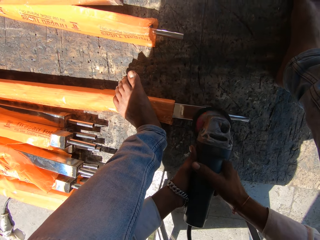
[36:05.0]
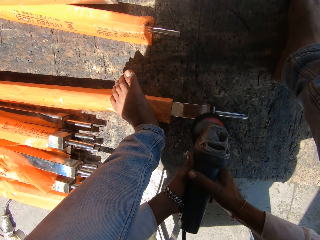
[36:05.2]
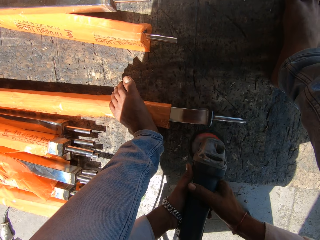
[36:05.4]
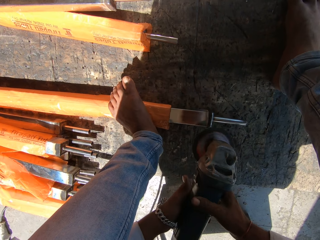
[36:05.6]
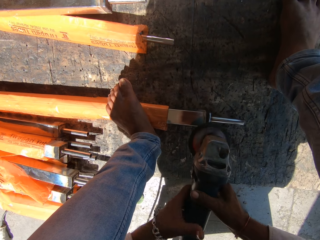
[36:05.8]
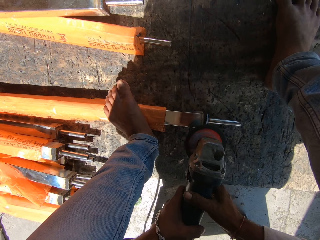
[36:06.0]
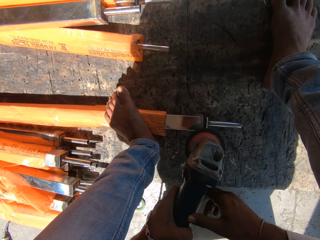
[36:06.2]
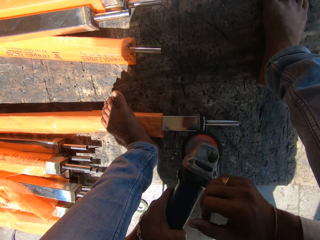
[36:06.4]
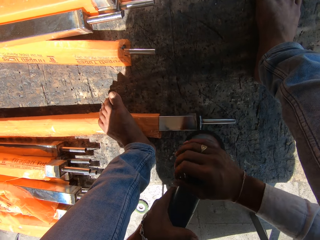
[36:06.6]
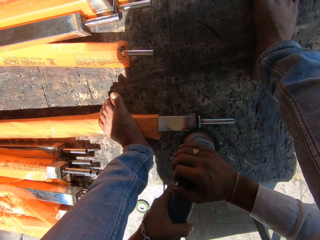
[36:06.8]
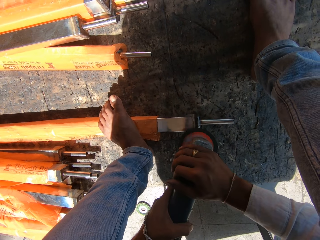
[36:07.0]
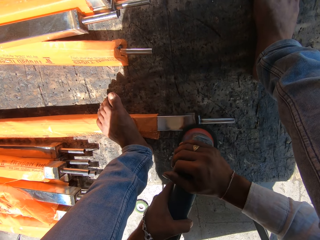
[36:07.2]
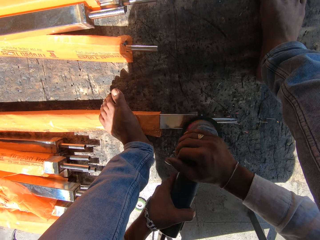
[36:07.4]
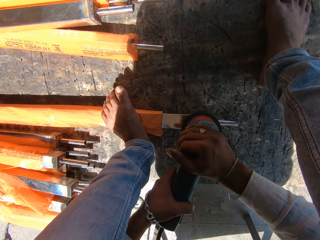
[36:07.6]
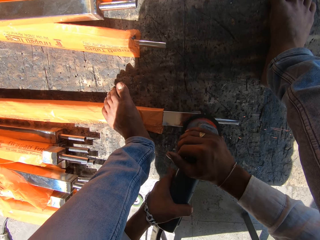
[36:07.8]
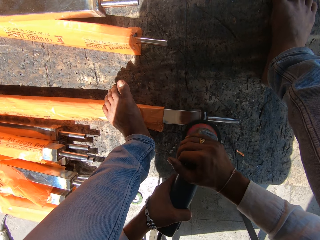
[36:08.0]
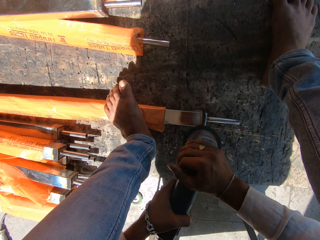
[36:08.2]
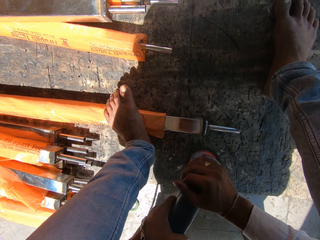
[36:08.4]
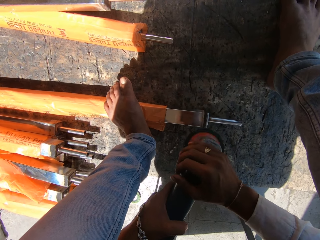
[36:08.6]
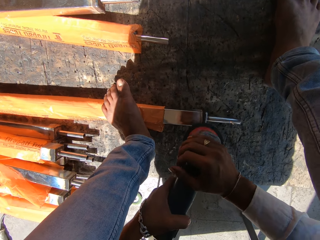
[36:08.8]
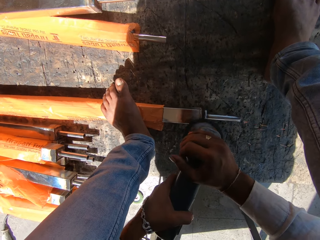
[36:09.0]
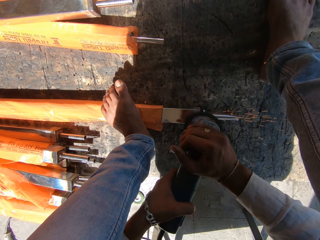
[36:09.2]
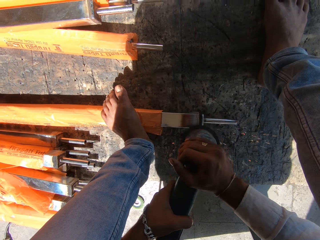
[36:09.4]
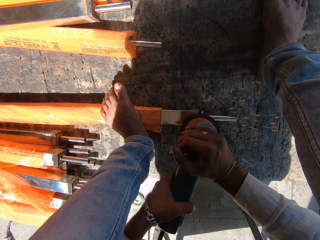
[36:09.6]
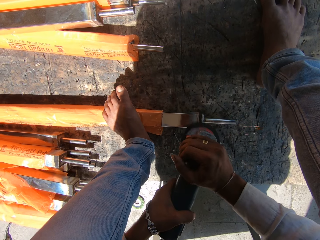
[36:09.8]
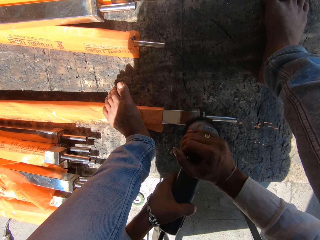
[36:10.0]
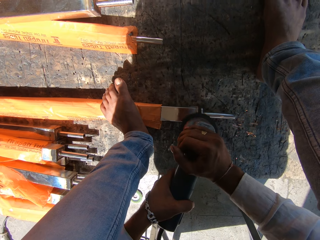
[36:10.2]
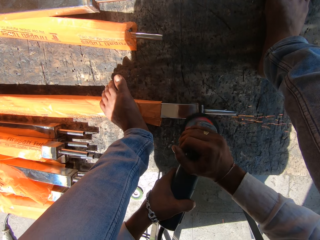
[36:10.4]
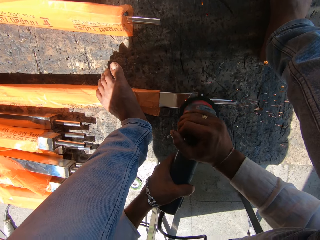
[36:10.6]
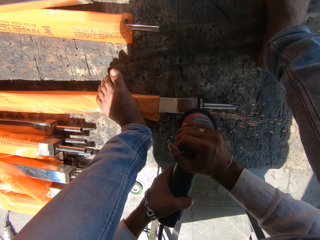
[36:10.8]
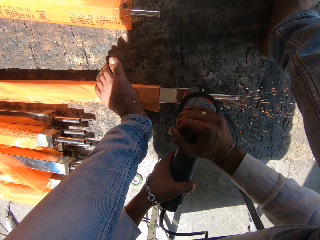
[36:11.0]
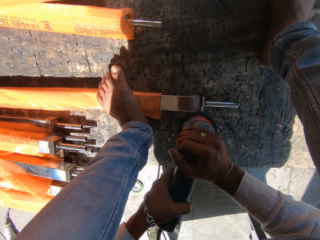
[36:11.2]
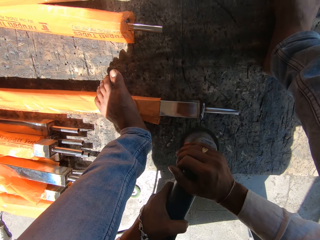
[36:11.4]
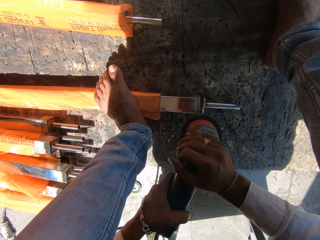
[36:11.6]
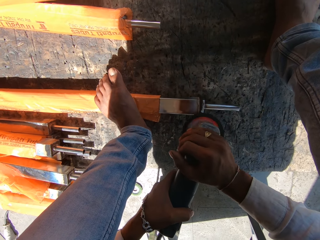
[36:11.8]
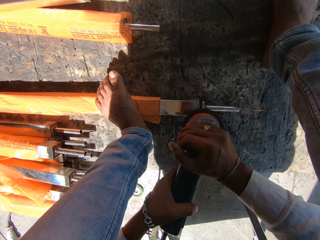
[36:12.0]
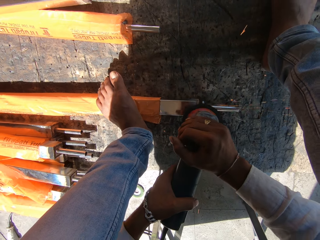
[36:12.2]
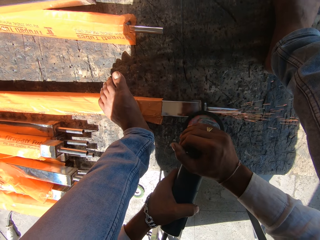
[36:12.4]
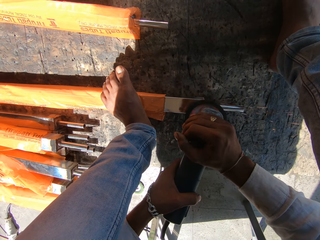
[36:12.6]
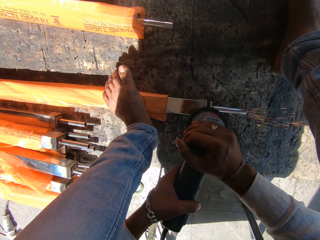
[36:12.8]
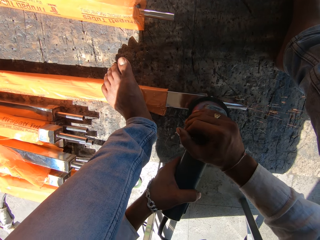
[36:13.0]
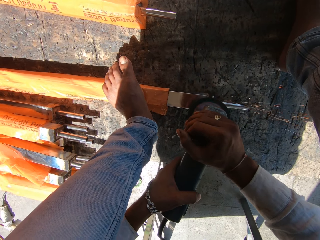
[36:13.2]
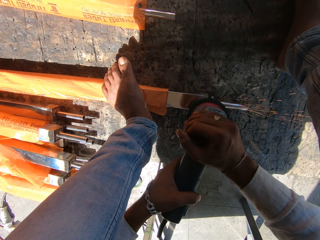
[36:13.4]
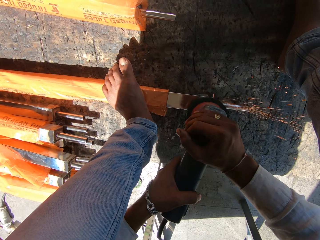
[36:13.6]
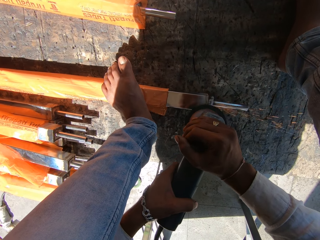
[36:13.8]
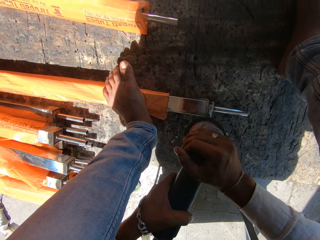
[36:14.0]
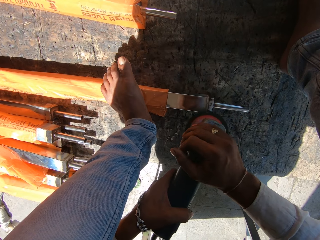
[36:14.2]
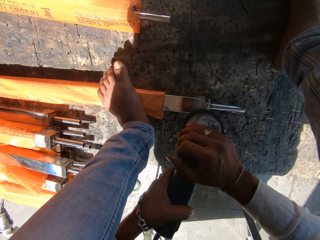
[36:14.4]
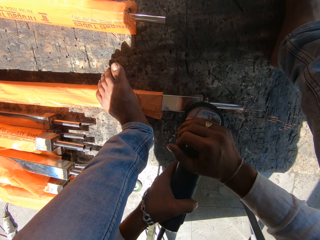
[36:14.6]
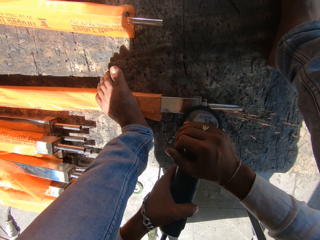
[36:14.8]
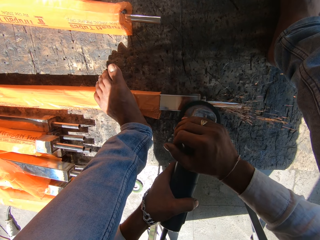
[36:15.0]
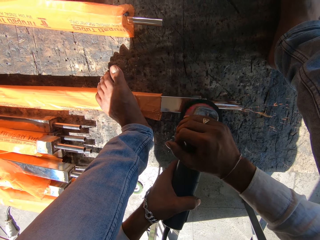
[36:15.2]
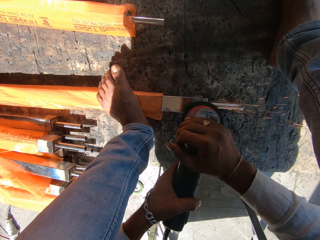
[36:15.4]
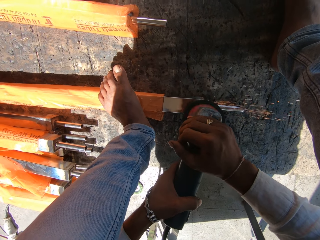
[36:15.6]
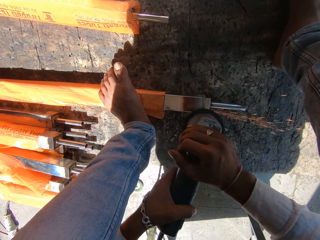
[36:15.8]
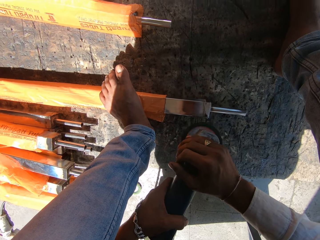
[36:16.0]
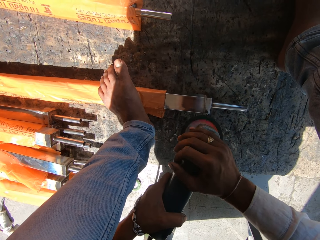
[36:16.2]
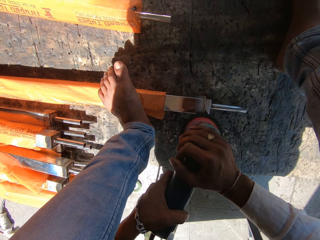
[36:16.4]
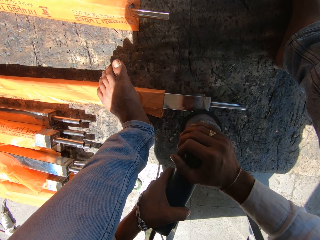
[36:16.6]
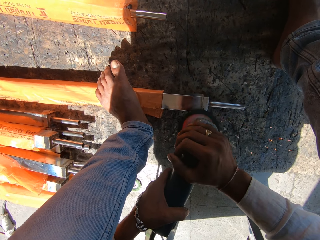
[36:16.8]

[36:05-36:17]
The camera wearer sharpens the steel with an angle grinder.

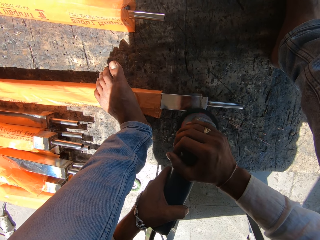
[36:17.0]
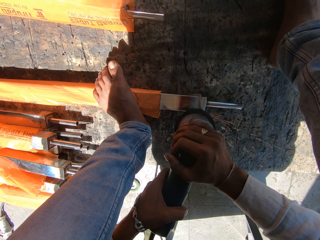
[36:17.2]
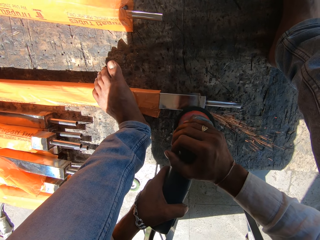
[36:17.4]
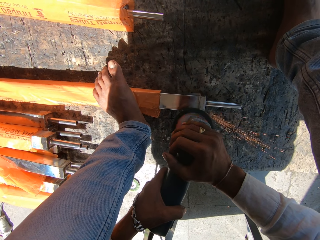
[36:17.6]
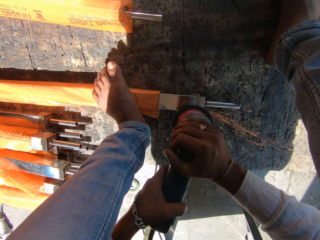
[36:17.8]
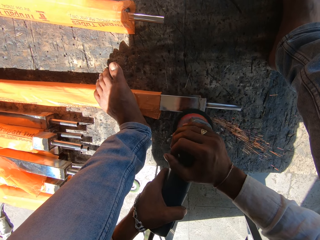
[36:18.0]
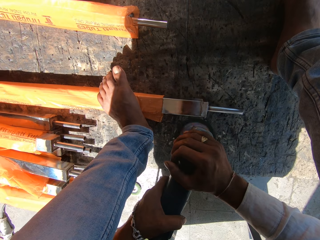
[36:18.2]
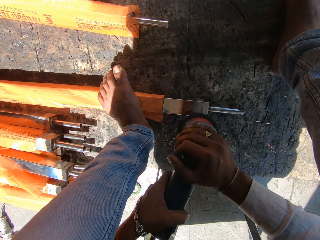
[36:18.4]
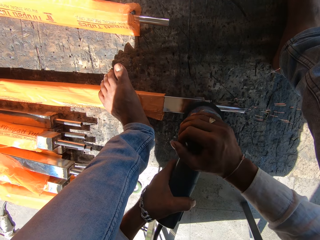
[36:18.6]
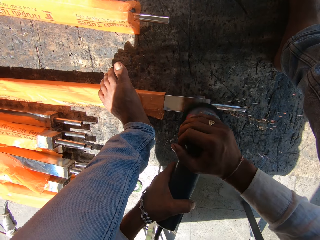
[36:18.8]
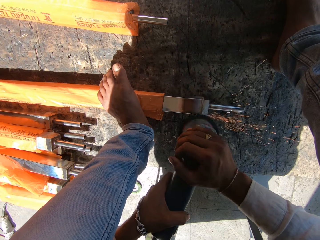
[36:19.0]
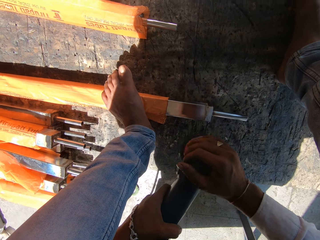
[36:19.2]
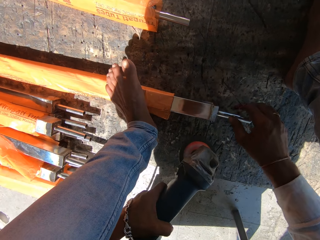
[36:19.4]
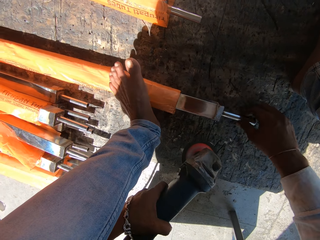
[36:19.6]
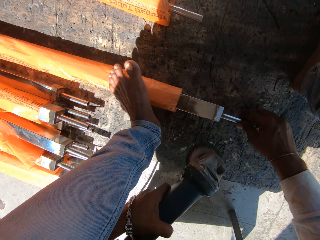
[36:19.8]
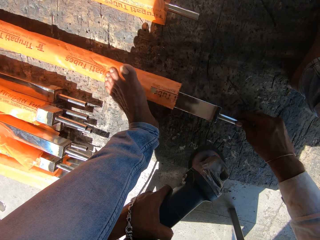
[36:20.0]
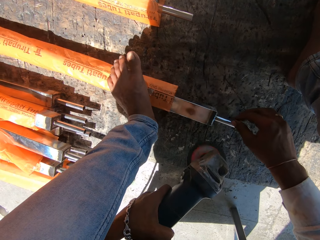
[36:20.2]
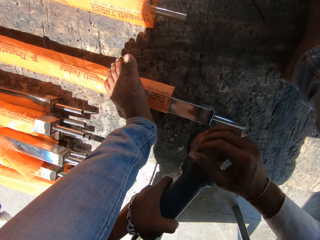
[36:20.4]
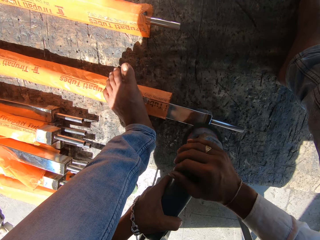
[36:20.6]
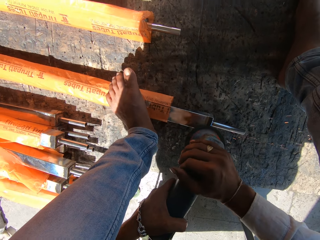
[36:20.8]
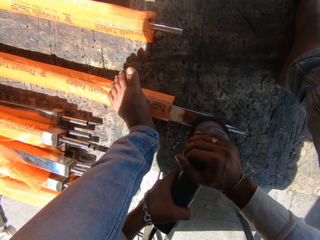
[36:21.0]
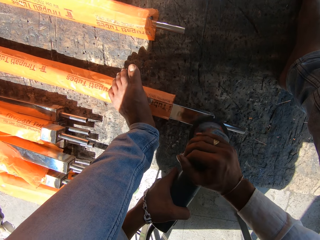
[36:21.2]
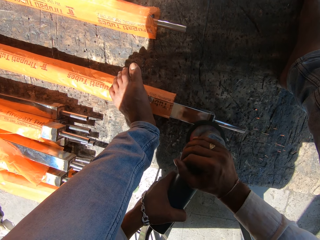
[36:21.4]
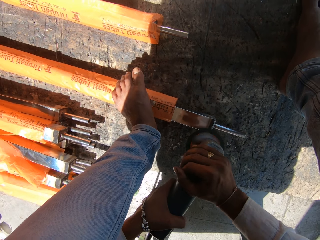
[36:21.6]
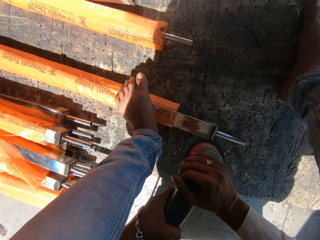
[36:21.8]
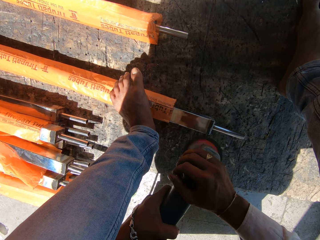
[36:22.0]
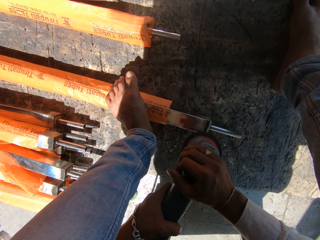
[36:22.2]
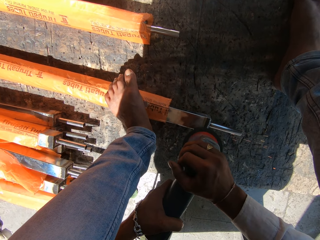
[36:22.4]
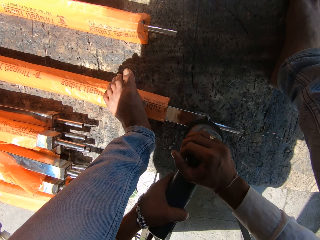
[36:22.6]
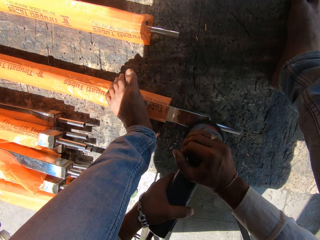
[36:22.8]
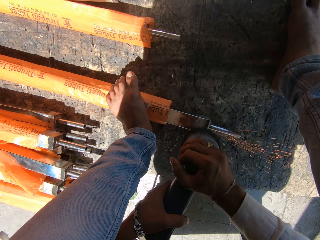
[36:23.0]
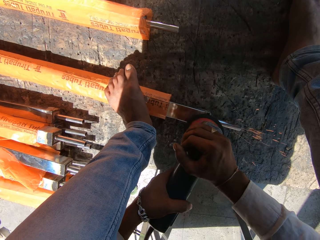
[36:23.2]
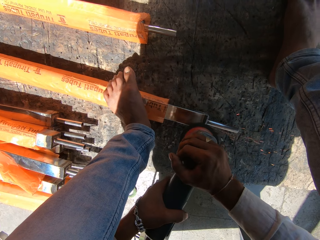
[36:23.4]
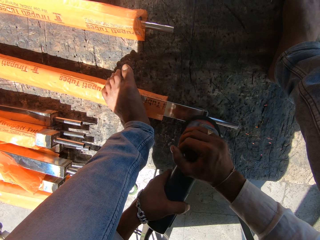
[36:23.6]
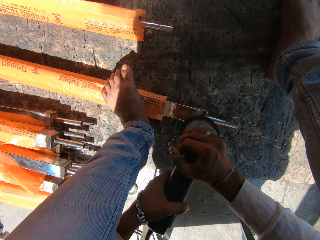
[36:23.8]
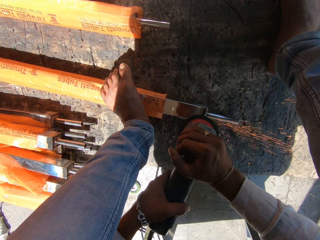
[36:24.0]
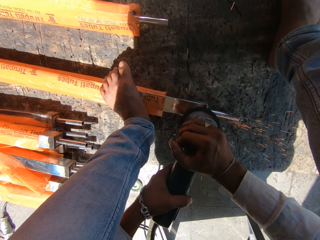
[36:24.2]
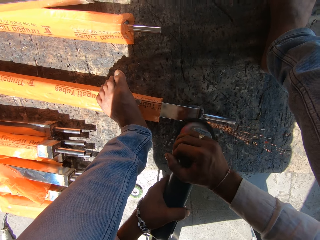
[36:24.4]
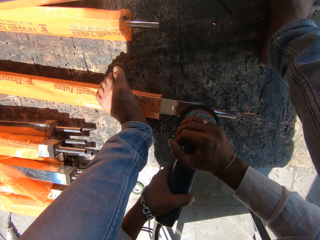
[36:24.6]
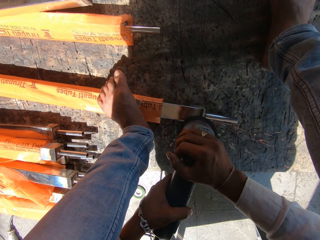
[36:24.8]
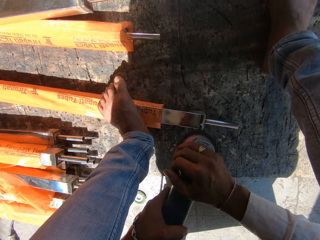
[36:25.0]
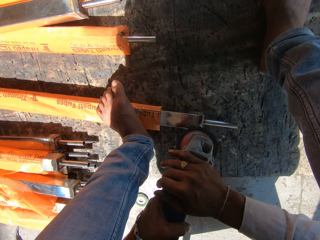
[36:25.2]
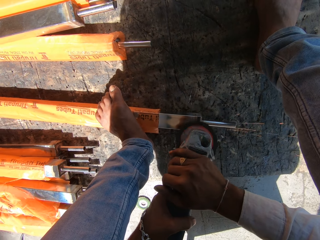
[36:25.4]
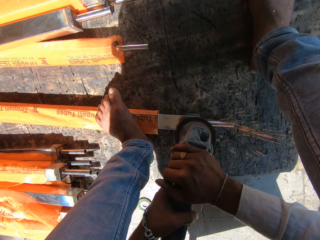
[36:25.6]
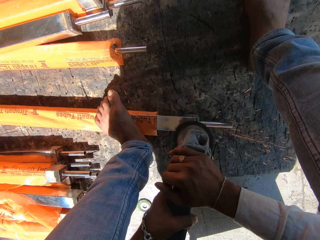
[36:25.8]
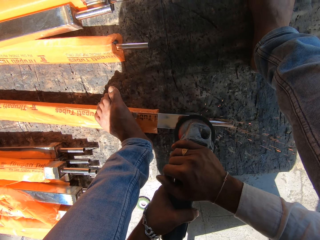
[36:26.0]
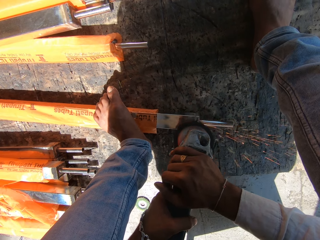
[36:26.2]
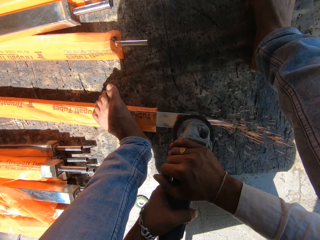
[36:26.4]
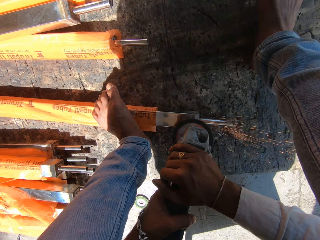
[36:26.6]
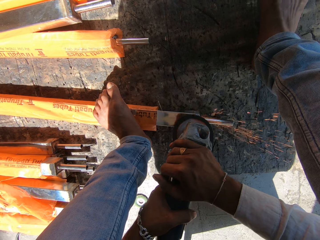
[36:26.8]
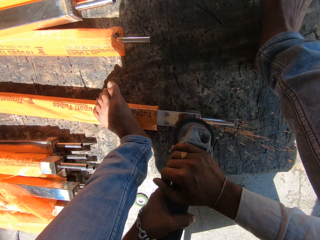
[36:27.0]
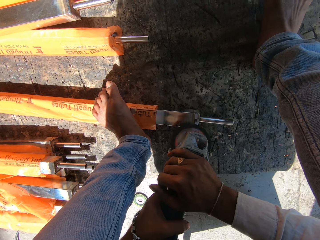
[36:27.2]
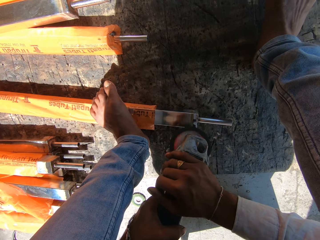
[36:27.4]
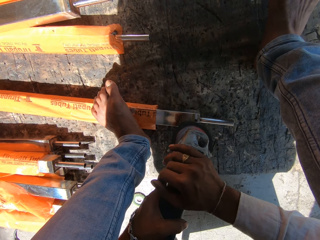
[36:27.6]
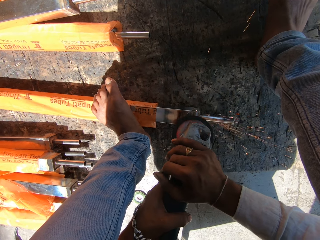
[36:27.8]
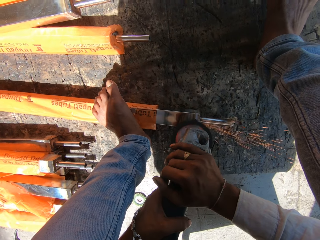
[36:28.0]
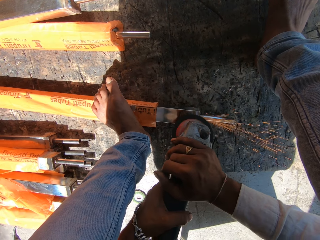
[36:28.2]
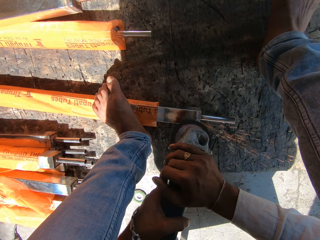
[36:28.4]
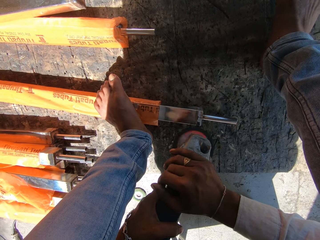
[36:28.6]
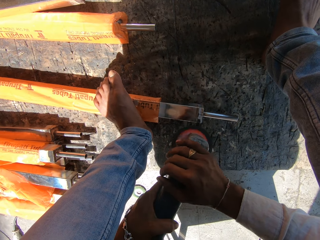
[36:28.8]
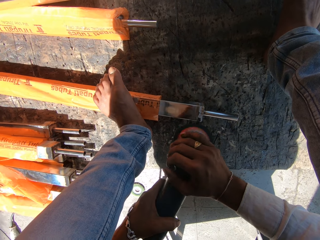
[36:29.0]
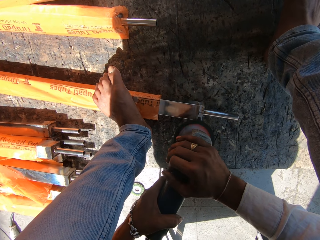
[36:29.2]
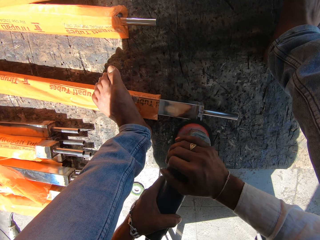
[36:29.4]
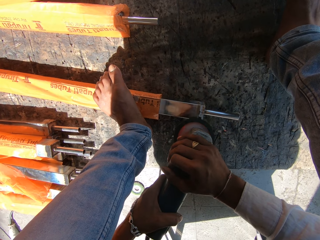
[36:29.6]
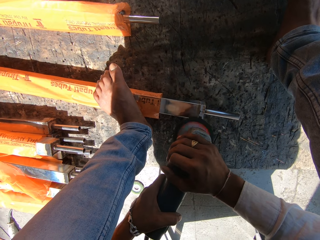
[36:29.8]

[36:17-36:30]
The camera wearer holds the angle grinder with his left hand. He turns the metal baluster on the floor with his right hand. He holds the angle grinder with both hands and sands the metal baluster on the floor with the angle grinder in both hands.
